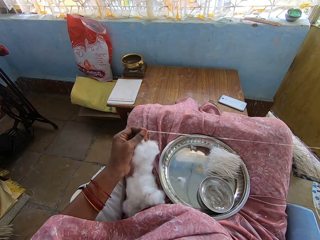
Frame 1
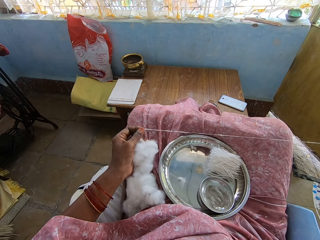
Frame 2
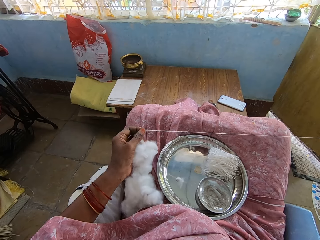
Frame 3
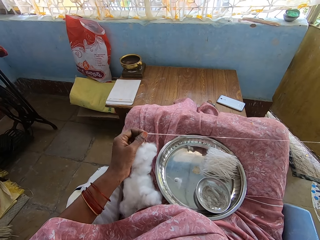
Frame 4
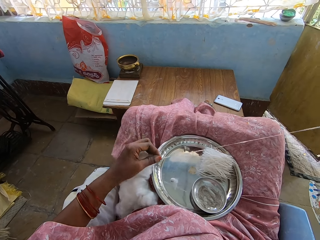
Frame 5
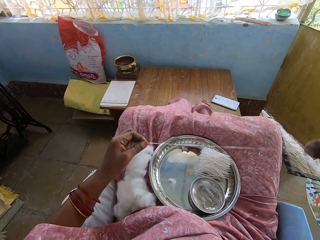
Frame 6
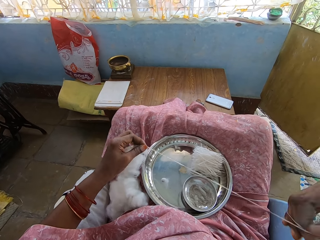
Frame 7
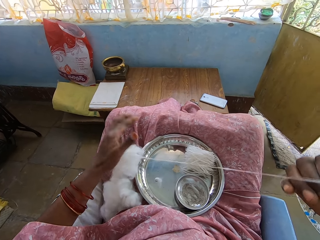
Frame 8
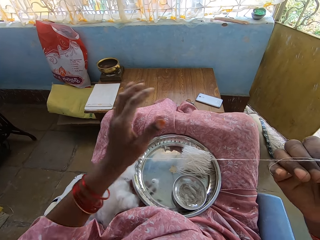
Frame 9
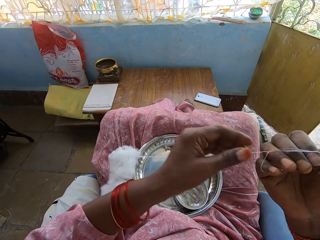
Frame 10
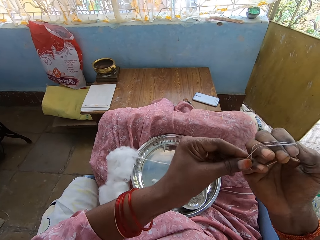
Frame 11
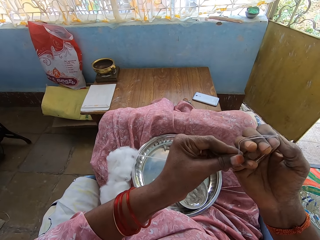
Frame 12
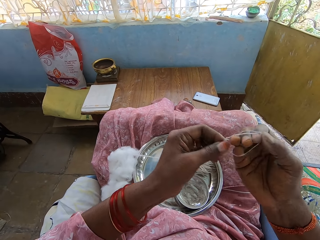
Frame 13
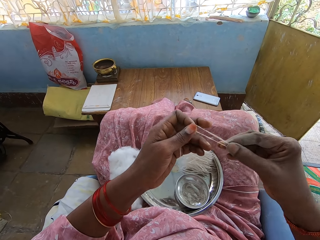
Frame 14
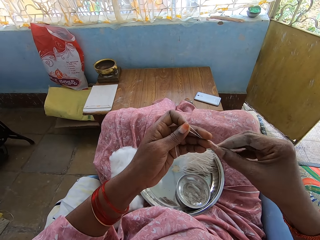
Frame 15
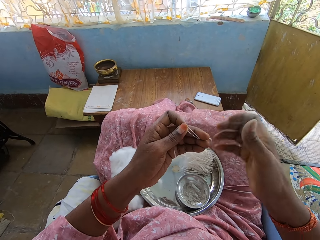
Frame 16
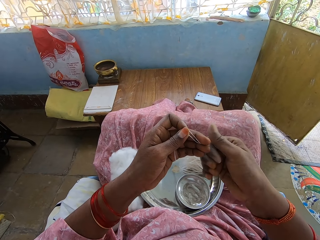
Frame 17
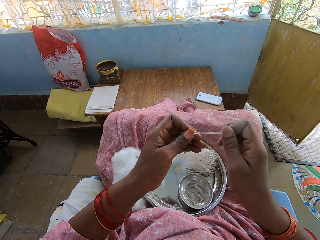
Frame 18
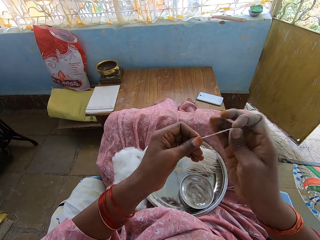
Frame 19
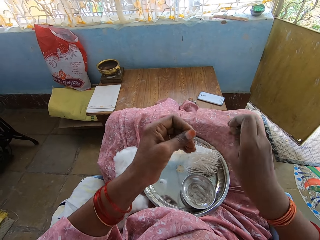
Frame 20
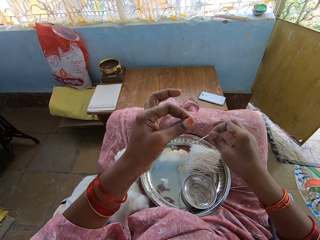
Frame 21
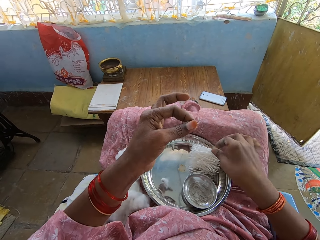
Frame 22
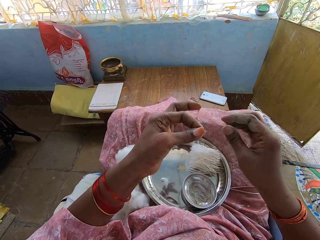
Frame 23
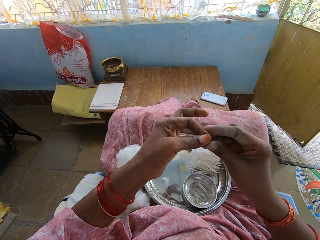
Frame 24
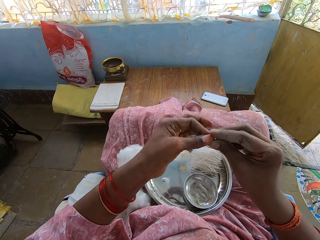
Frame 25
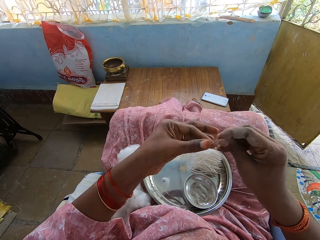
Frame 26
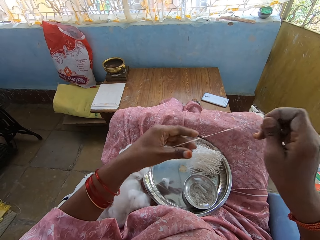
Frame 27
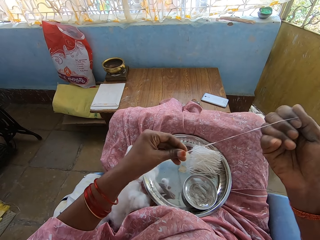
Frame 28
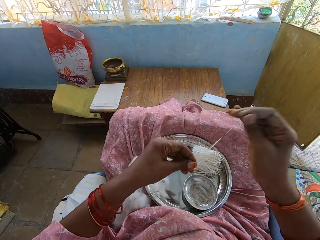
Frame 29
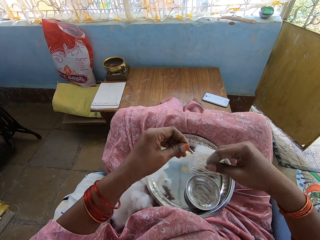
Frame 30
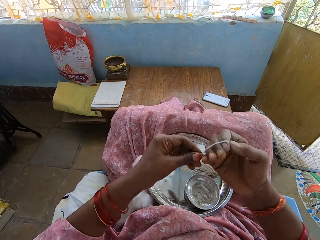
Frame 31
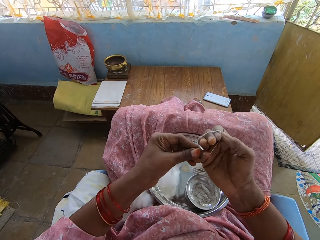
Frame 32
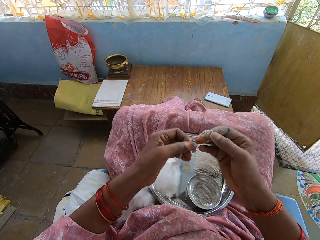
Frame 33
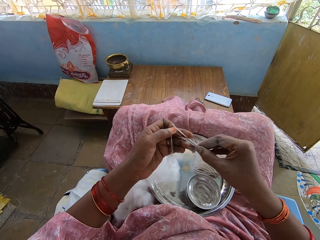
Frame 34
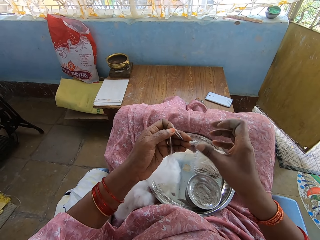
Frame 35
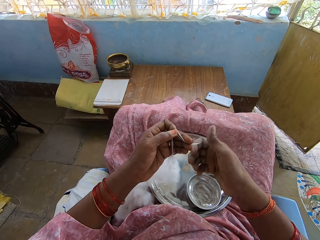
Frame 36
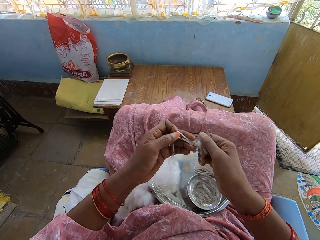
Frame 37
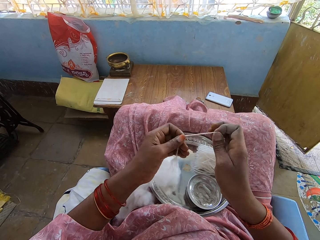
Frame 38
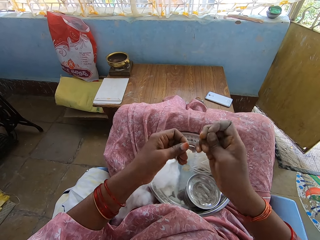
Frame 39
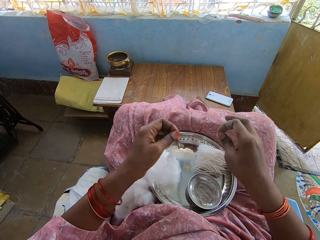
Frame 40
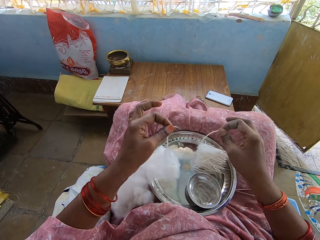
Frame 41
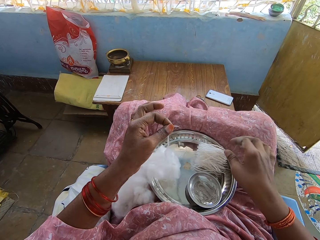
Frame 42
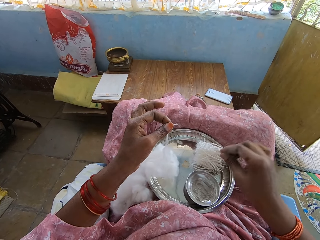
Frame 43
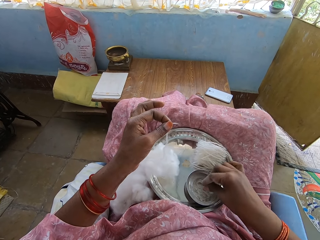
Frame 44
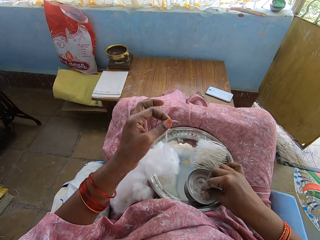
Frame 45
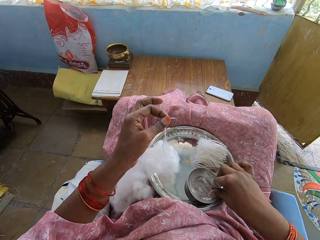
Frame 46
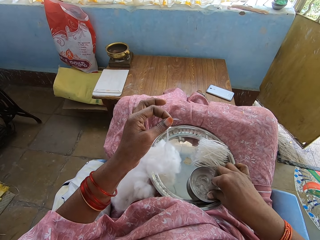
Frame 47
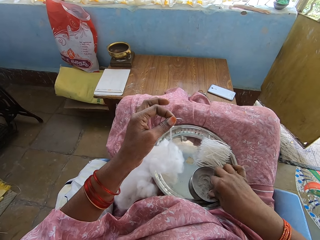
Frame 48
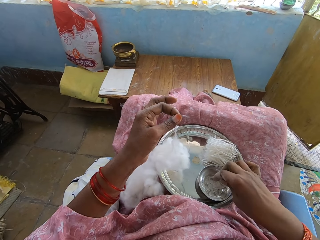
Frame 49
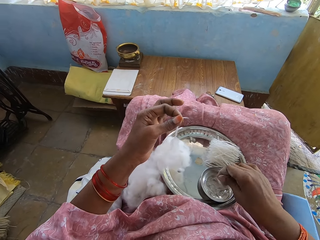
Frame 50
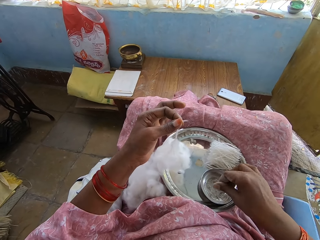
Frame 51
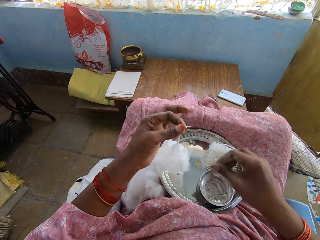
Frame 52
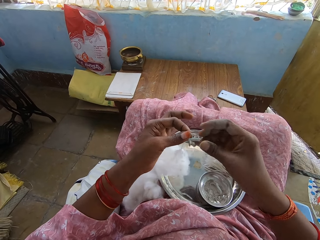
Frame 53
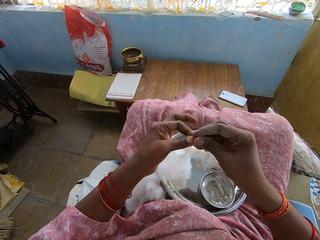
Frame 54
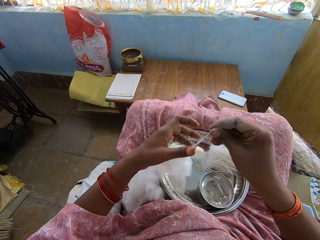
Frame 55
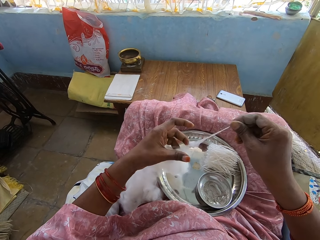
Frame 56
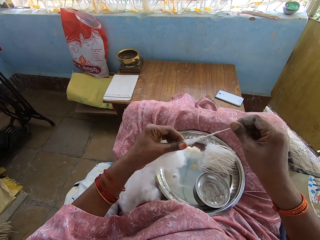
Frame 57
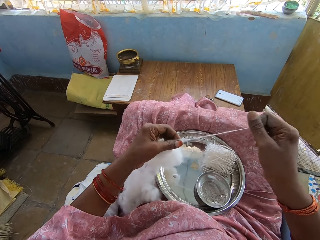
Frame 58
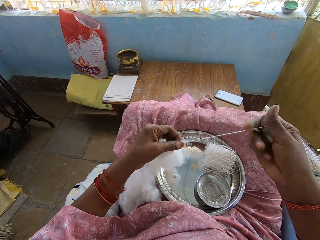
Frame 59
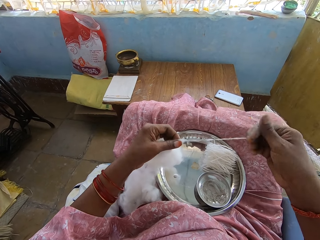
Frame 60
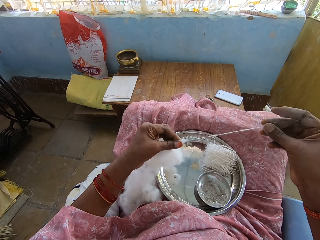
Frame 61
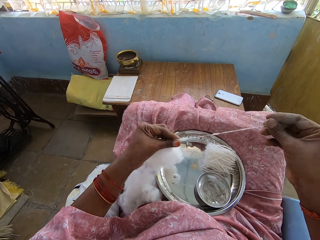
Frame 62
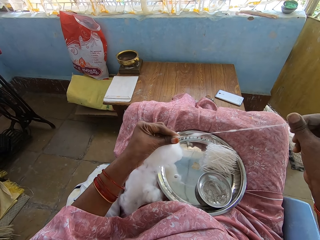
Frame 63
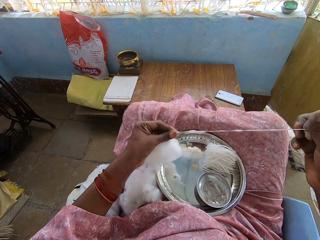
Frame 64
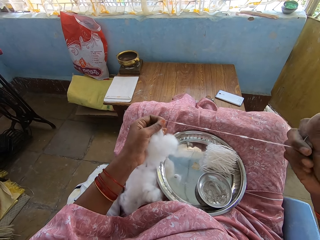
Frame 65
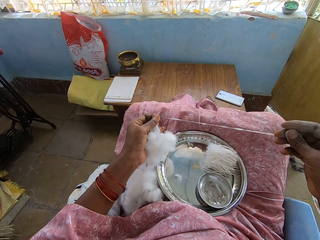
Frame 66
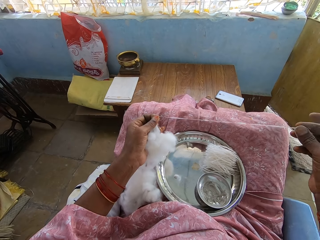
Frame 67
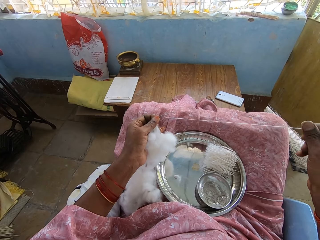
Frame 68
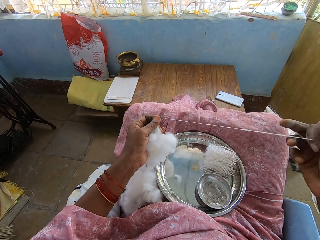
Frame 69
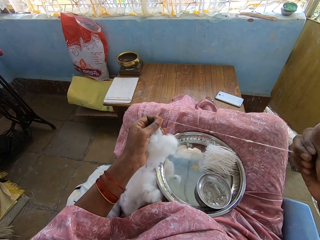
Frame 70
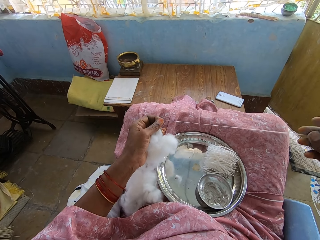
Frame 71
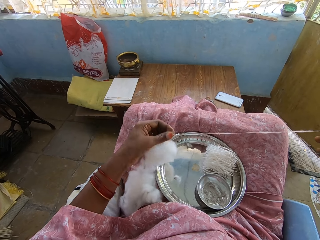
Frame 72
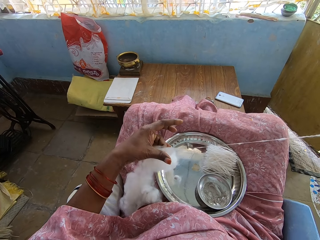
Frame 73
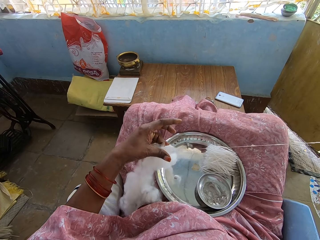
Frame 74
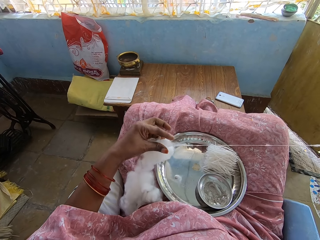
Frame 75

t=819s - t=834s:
The camera wearer pulls the cotton thread with the right hand. They fold the cotton thread on the hand. They roll the cotton thread on the right hand fingers. They spin the cotton thread with the right hand. They cut the cotton thread with the right hand. They drop the cotton thread in the steel basin with the right hand. They pull the cotton thread with the right hand. They fold the cotton thread on the hand. They roll the cotton thread on the right hand fingers. They cut the cotton with the right hand. They drop the cotton with the right hand. They touch the powder with the right hand. They pull the cotton with the right hand.

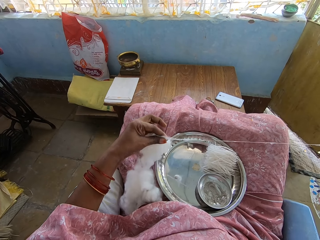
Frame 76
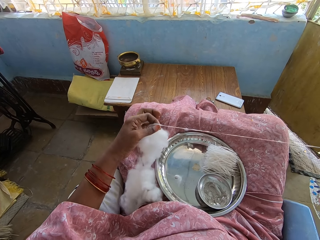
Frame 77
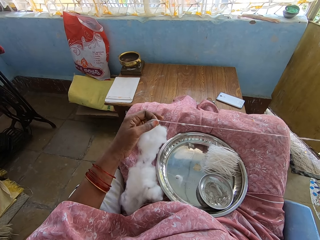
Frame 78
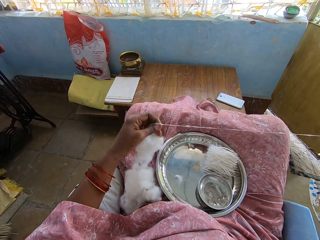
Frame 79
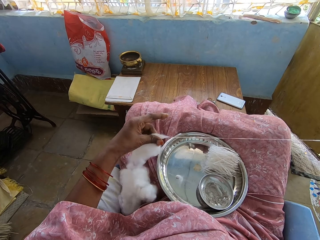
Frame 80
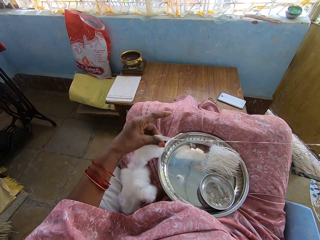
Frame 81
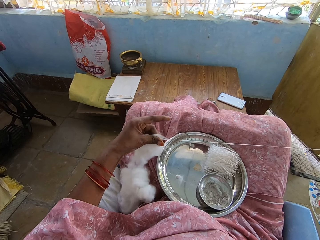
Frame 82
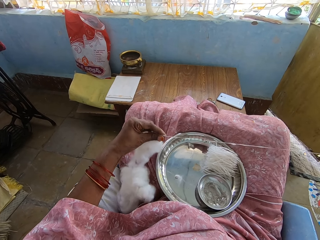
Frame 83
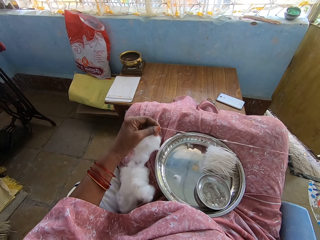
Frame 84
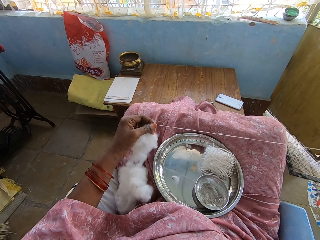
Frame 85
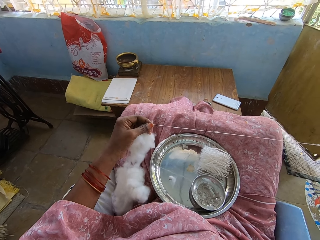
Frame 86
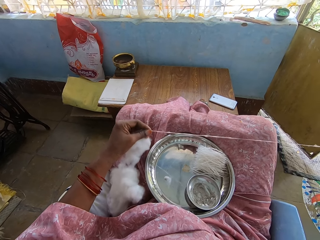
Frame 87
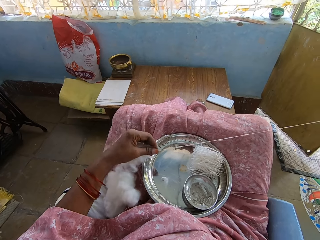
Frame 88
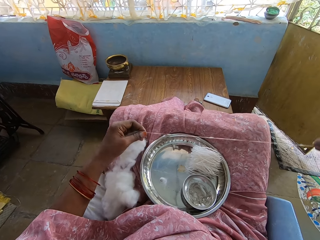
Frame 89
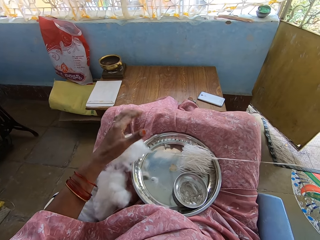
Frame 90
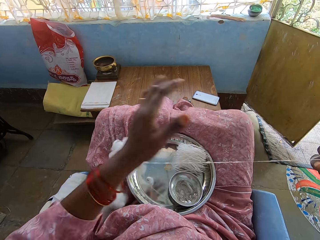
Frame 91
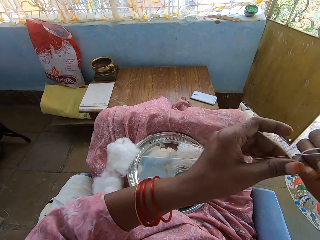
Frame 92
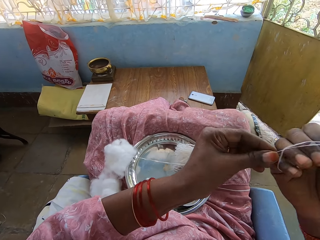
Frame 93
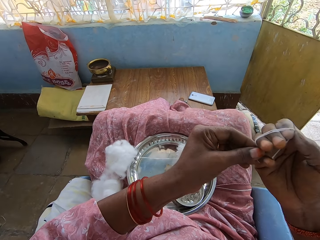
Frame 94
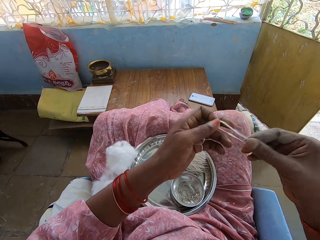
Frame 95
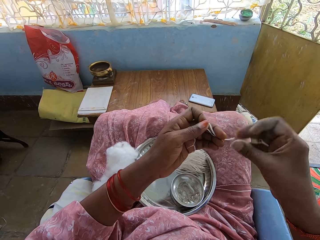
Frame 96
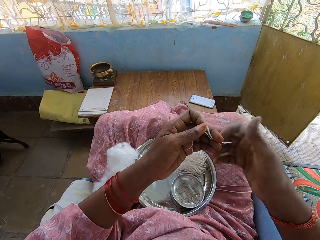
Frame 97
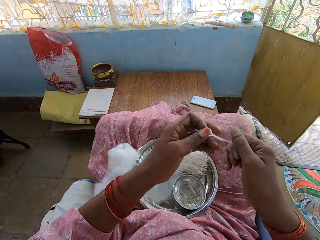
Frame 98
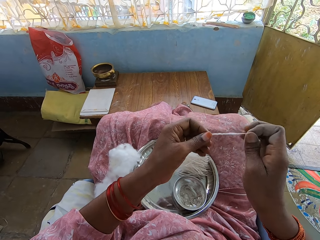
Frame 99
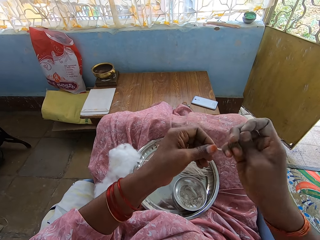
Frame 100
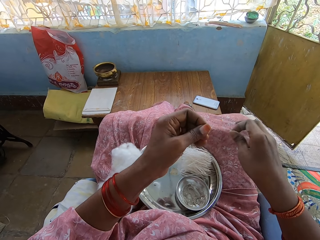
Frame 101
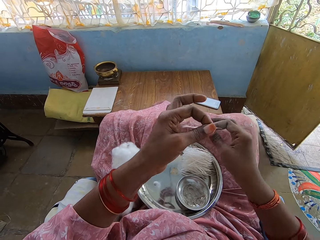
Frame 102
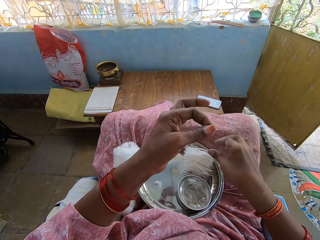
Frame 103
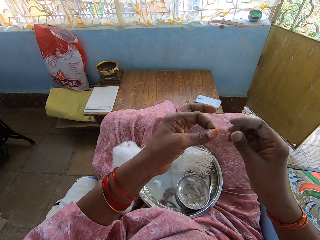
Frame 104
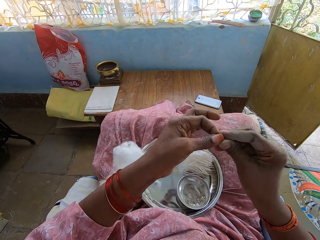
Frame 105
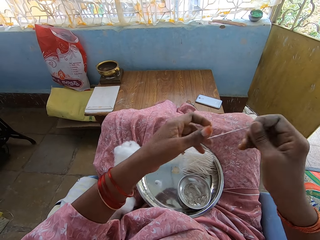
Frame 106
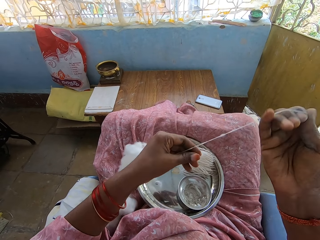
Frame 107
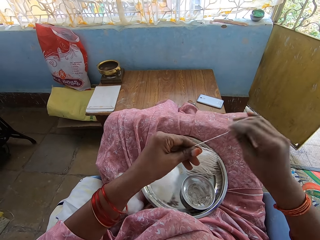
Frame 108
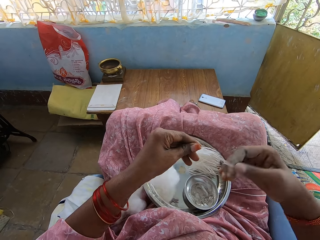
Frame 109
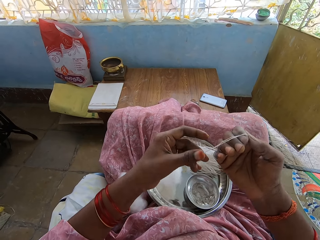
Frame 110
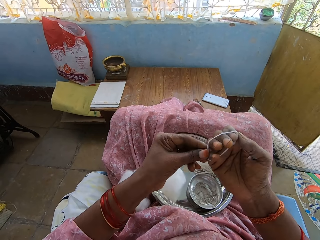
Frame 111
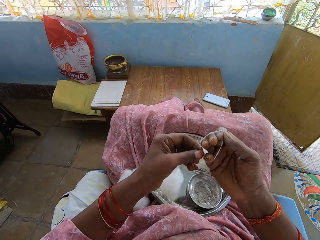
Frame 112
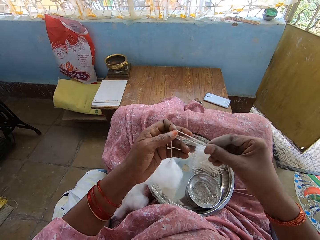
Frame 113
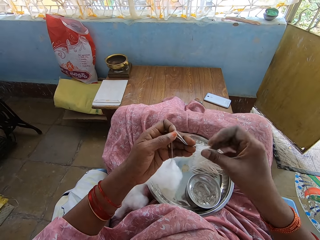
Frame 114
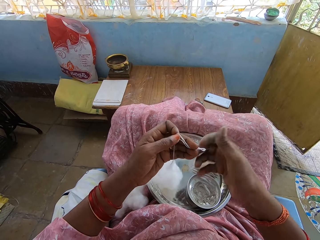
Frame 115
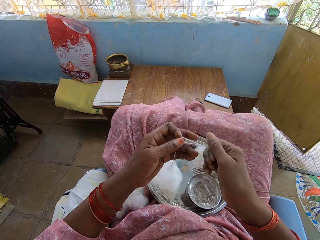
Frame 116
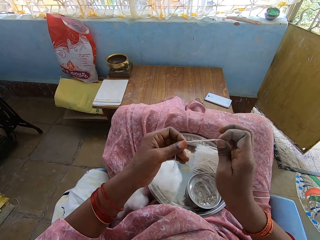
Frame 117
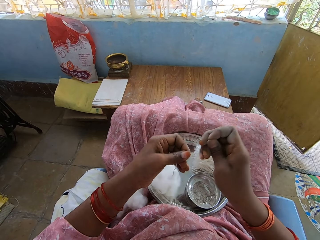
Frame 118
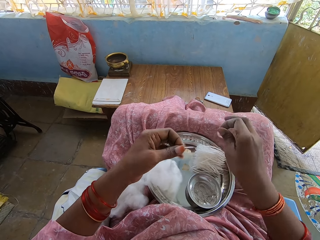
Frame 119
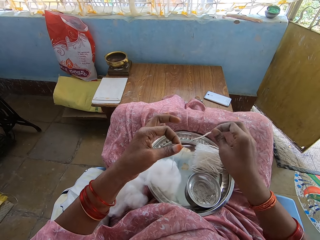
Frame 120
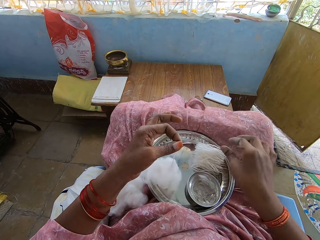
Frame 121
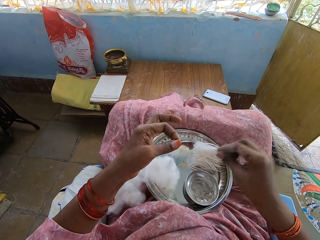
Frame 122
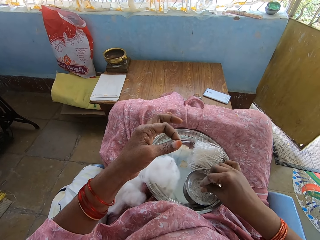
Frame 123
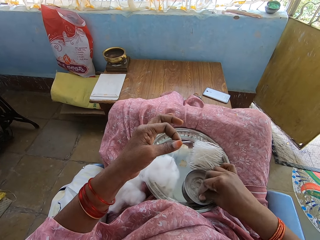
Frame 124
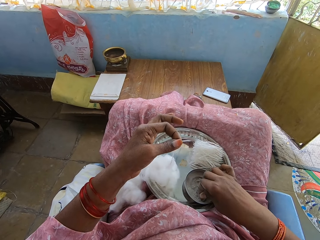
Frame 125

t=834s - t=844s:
The camera wearer folds the cotton with the hand. They cut the cotton with the right hand. They drop the cotton with the right hand. They pull the cotton with the right hand. They fold the cotton with the hand. They cut the cotton with the right hand. They drop the cotton with the right hand.
